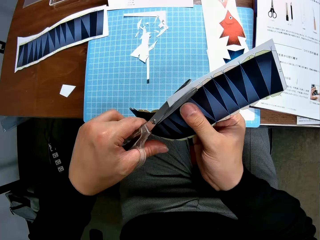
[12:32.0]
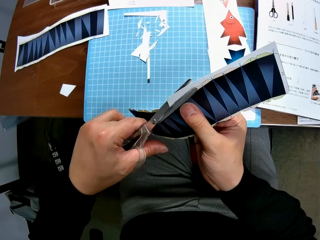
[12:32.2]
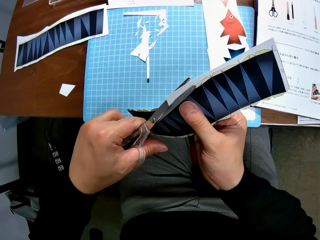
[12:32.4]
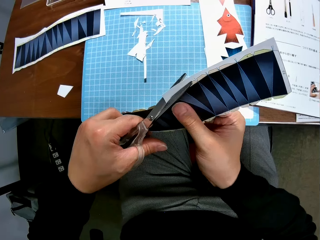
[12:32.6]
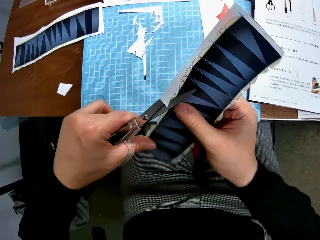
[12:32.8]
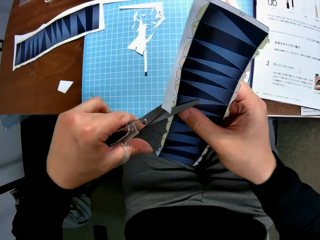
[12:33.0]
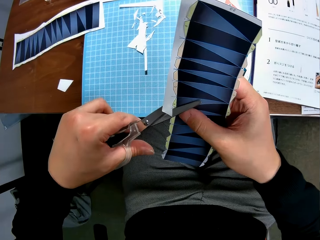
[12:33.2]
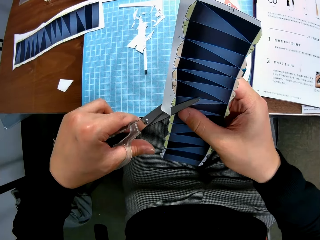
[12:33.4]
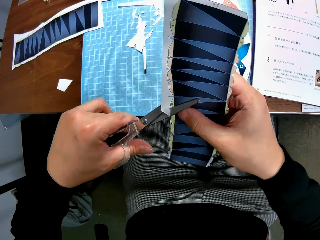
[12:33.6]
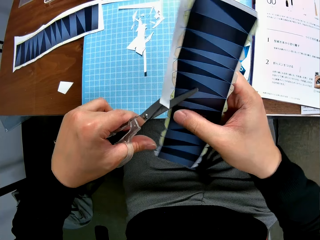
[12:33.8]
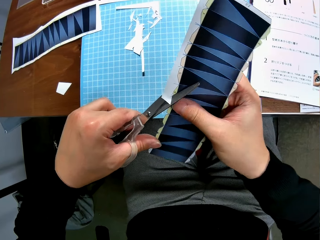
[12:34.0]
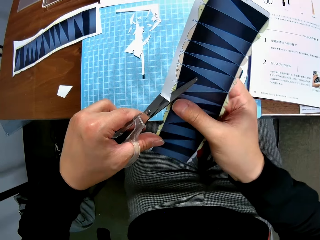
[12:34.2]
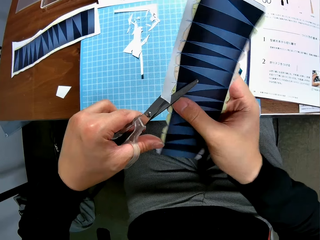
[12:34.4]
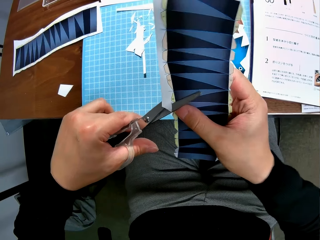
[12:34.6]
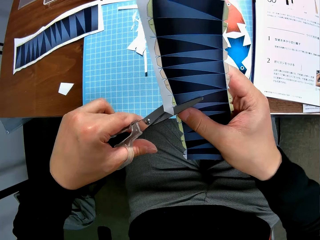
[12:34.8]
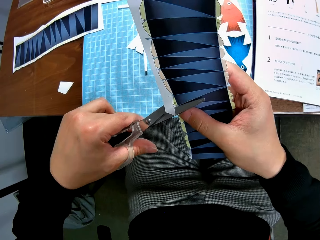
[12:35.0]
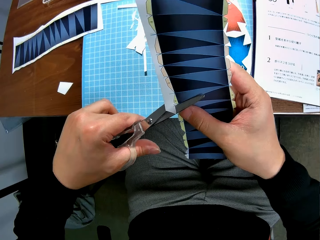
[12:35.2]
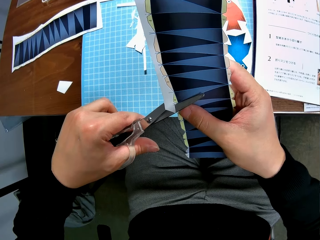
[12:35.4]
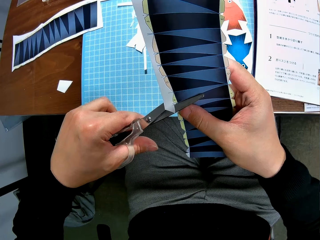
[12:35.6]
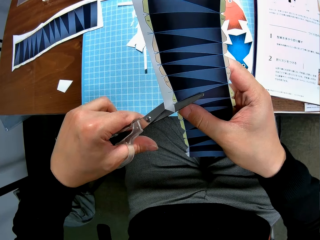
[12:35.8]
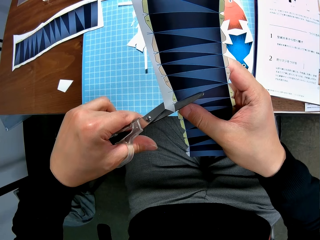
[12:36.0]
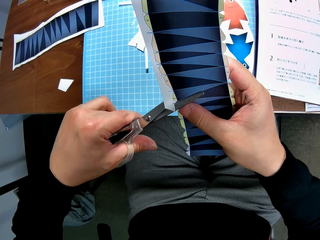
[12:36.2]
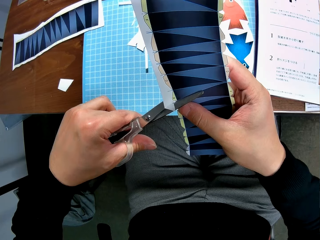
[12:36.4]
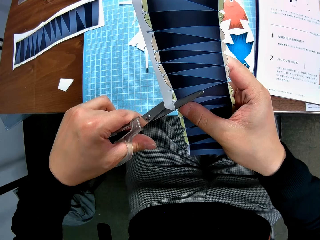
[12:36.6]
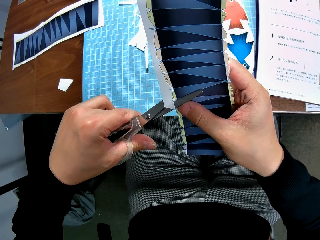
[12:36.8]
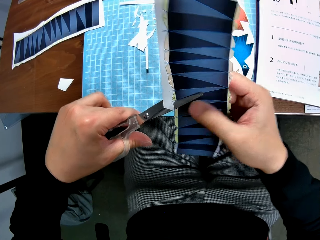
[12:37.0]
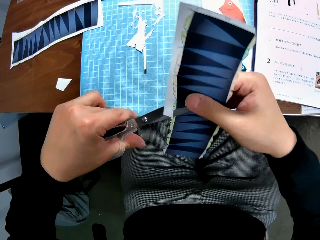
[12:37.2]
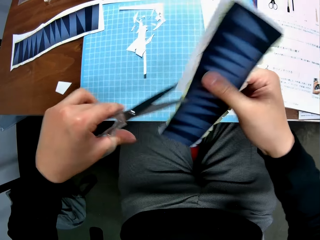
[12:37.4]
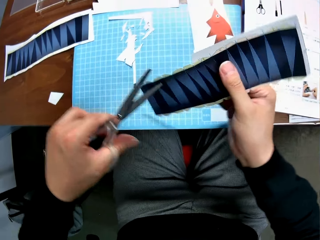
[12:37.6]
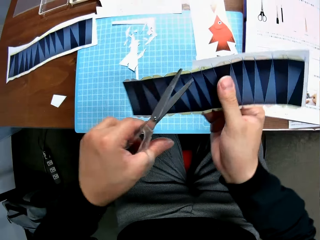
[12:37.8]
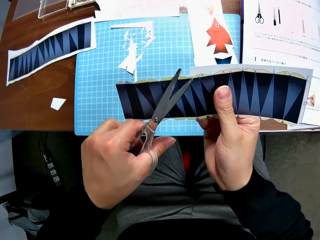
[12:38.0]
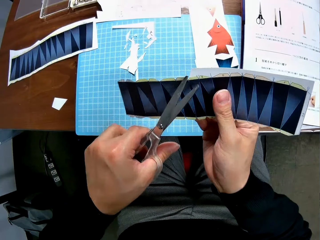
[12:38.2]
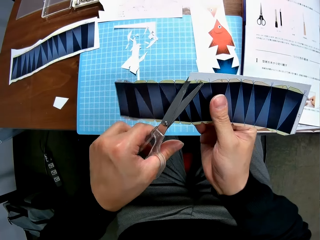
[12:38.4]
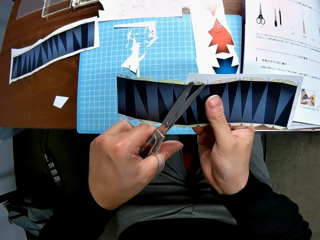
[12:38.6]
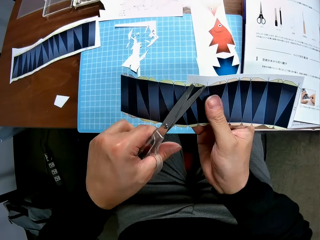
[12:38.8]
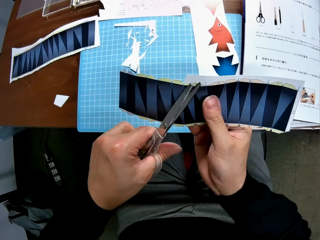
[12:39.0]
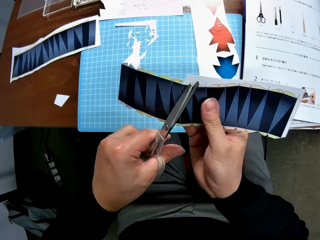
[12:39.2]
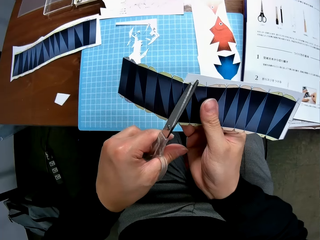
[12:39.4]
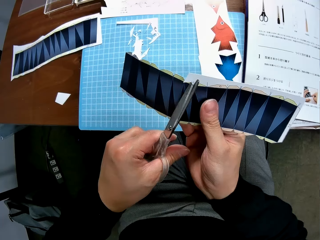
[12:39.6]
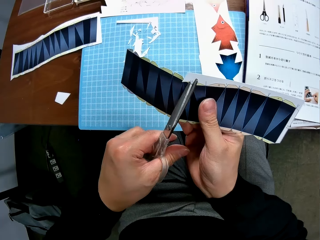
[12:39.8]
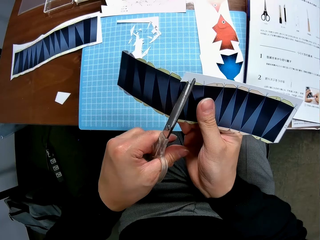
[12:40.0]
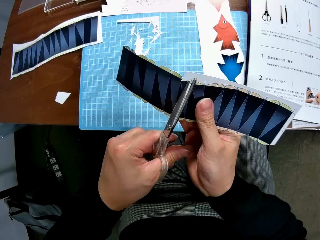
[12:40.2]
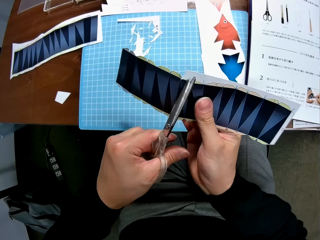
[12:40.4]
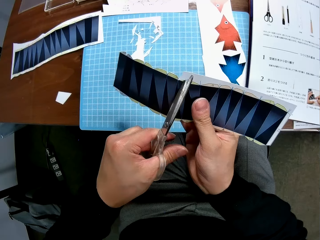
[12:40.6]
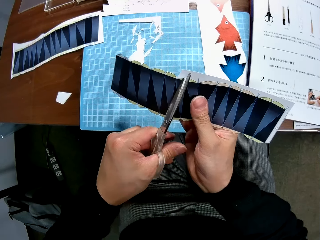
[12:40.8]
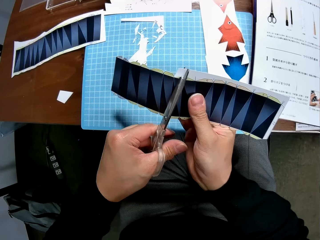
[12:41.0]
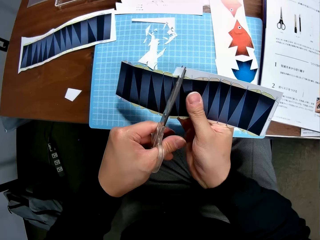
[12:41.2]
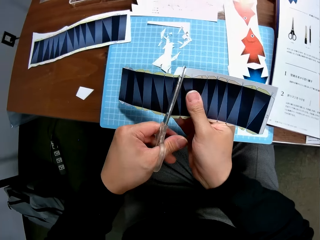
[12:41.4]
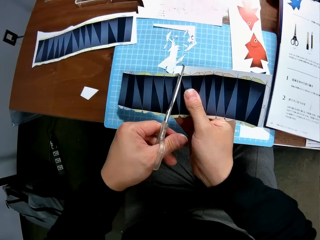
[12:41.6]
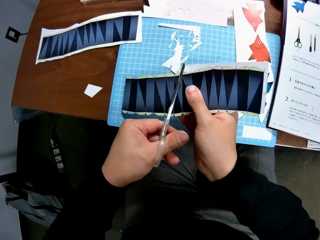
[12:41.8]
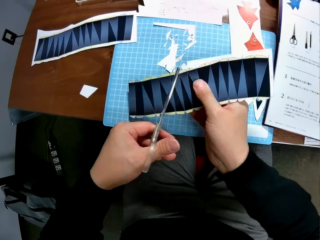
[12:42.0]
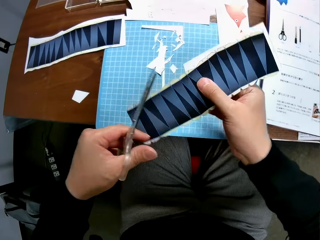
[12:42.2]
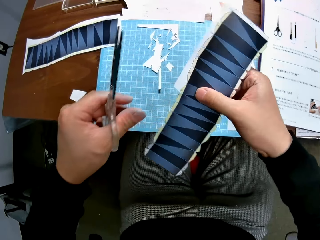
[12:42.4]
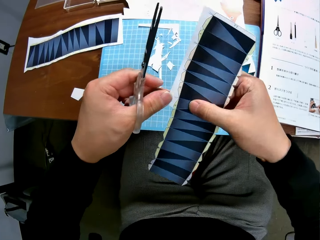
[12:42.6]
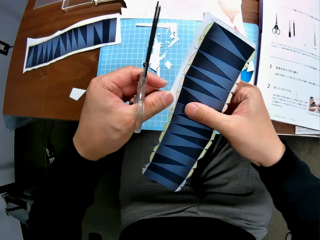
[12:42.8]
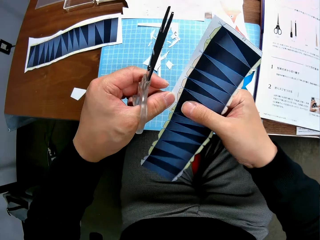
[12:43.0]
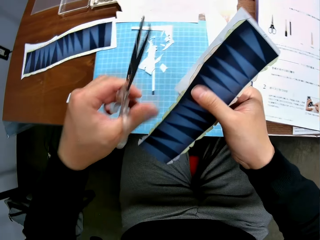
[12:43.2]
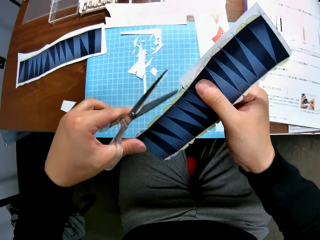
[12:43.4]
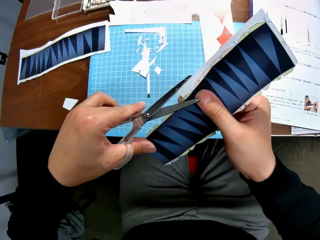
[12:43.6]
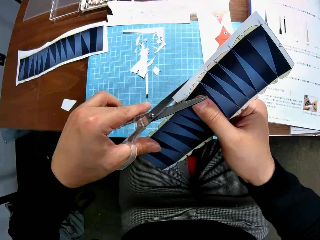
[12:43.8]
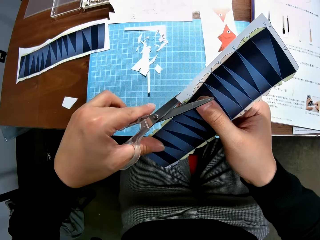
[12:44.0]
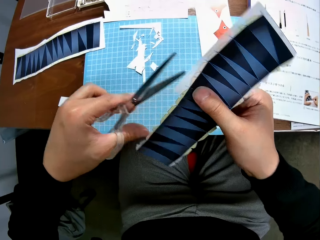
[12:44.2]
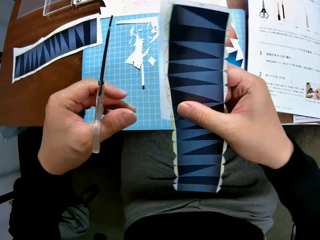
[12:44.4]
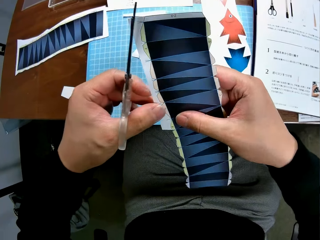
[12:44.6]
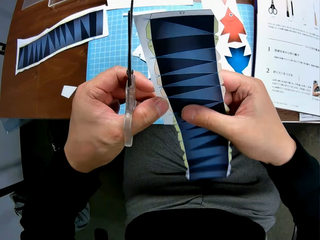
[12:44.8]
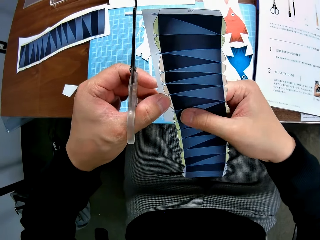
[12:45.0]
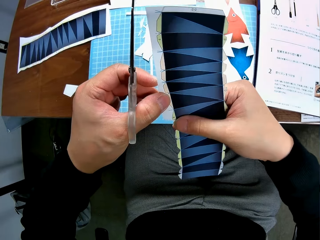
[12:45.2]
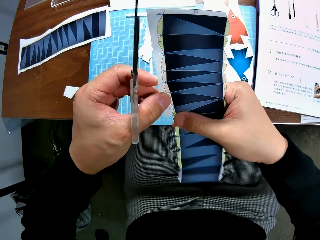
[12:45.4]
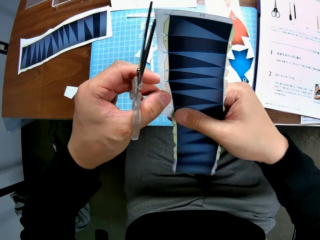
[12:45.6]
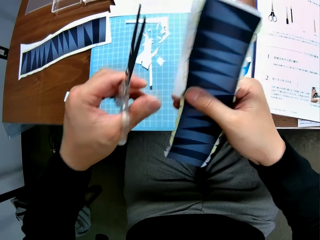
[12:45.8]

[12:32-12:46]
The camera wearer turns the paper over. They cut the paper with scissors. They drop the small piece of paper on the table. They turn the paper over.

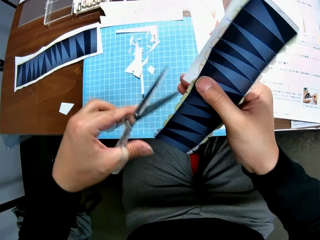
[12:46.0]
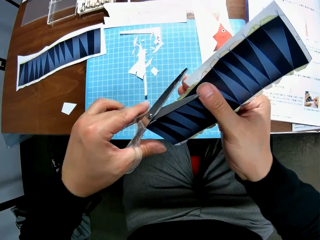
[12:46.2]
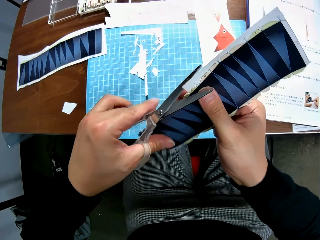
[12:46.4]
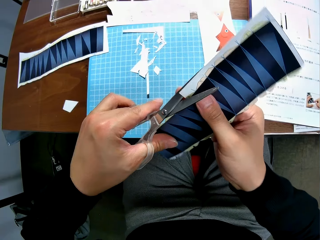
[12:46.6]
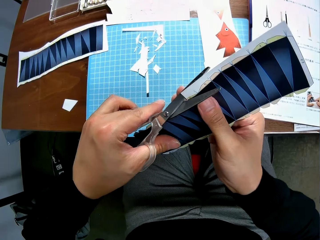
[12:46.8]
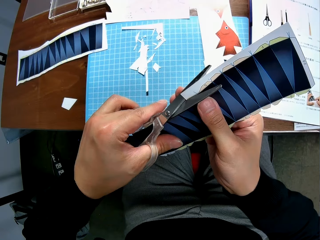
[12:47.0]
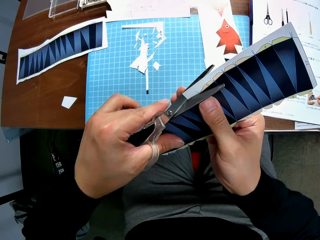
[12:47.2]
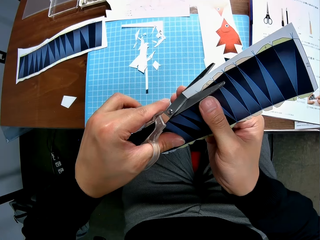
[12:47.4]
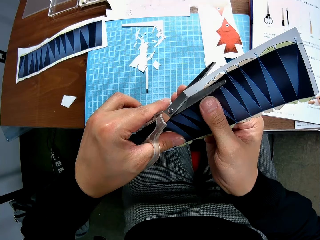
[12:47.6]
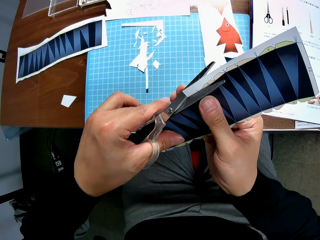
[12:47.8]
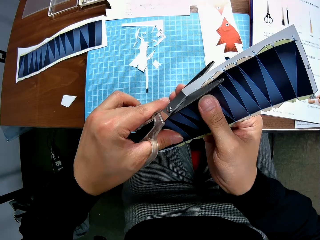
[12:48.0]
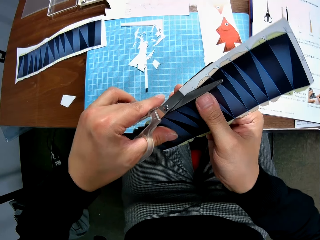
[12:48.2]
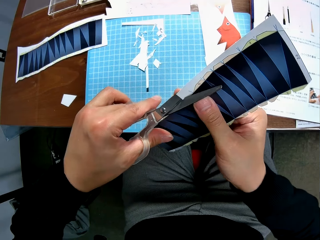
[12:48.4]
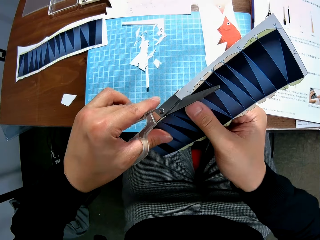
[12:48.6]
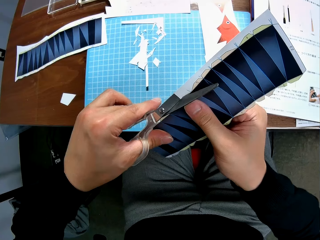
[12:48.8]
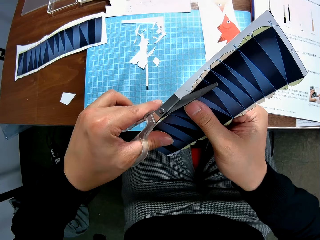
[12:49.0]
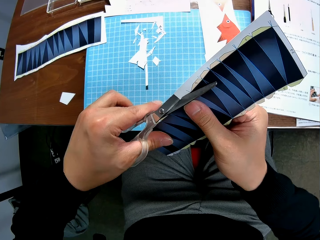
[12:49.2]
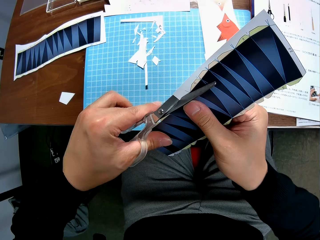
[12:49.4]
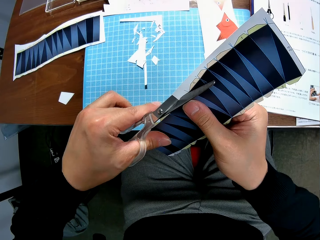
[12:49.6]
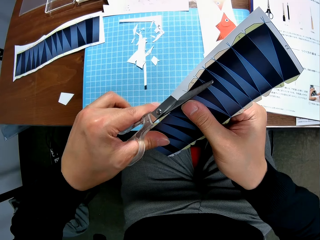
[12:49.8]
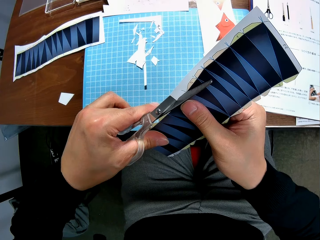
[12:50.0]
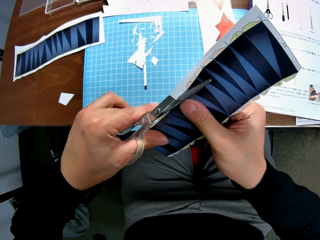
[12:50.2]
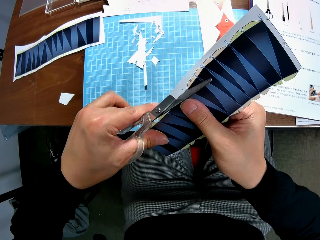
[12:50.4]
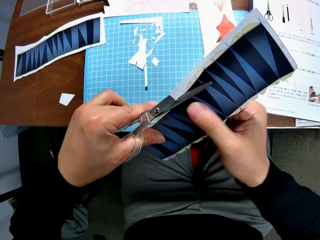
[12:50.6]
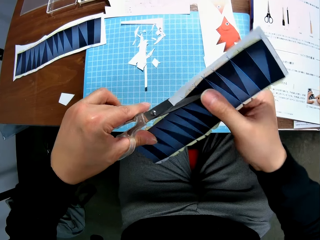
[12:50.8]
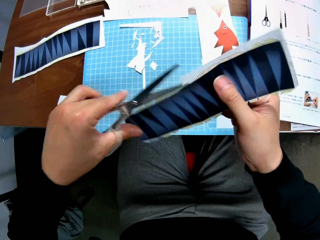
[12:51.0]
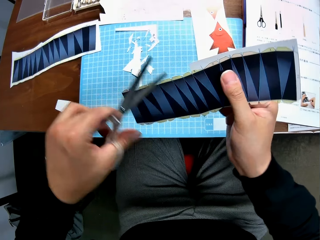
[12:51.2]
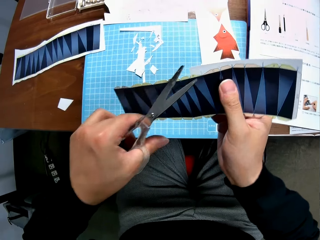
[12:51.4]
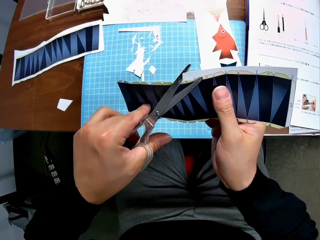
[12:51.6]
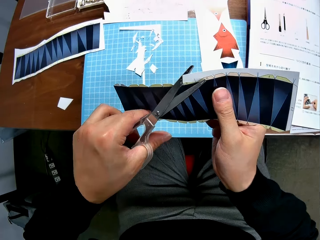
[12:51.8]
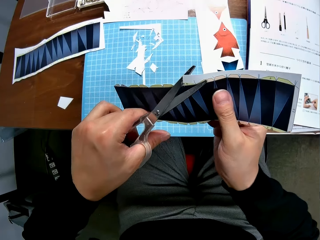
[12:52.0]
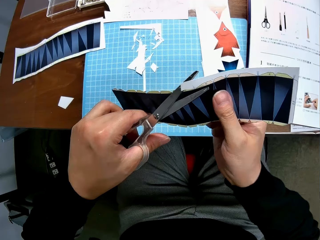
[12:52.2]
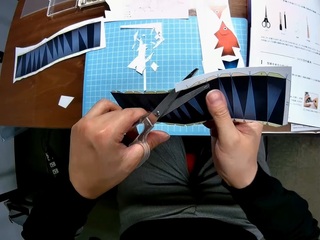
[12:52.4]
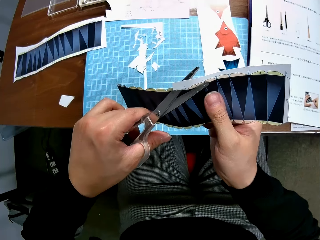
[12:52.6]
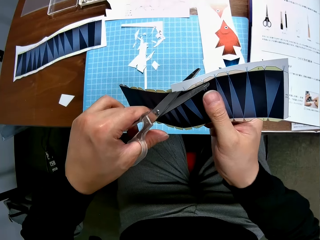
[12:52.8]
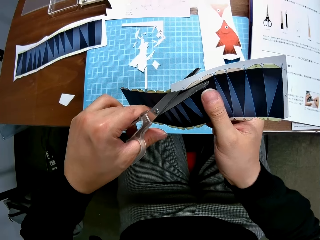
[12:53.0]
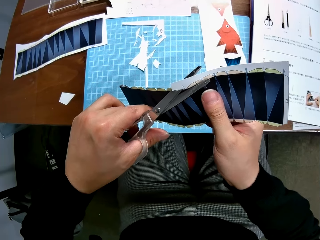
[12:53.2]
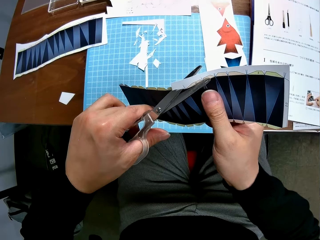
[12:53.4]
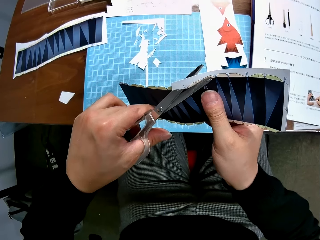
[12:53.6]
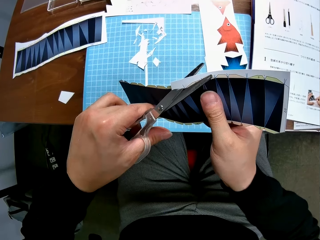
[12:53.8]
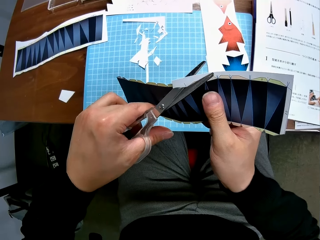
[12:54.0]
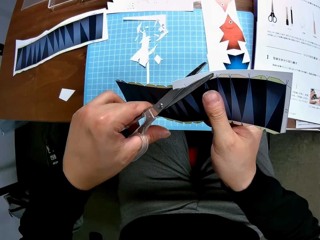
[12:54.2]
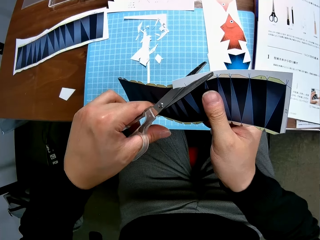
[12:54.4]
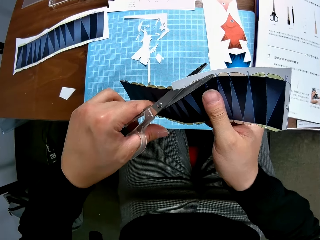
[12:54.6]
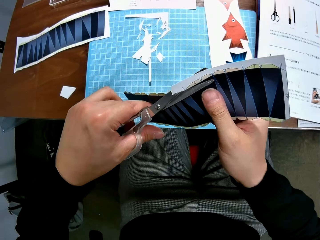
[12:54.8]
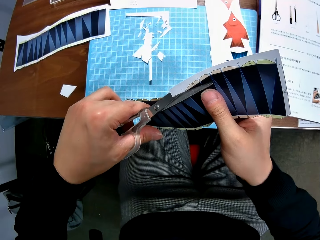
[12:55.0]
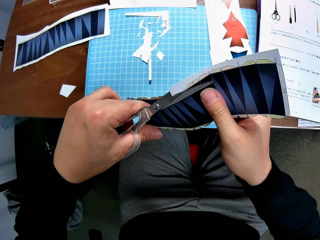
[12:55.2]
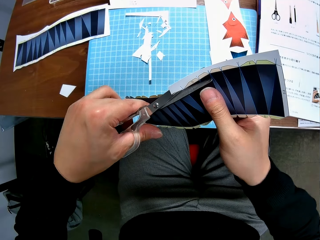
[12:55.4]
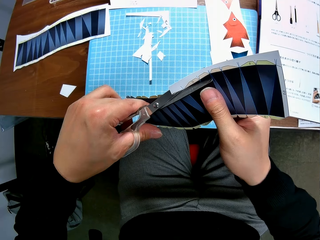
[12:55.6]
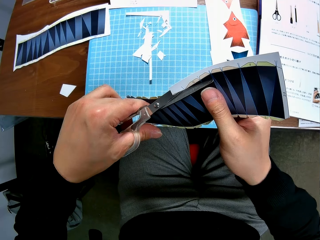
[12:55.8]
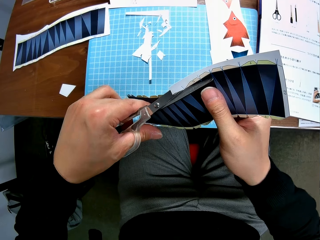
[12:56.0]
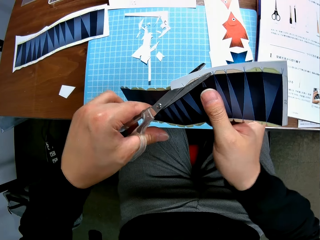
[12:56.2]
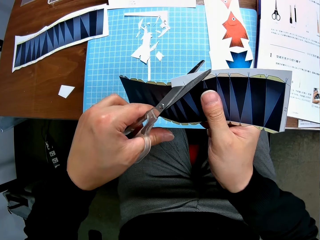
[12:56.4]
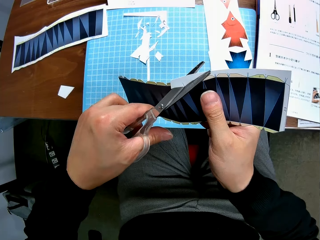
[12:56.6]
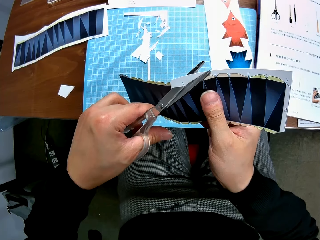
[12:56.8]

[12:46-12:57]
The camera wearer cuts the paper with scissors. They turn the paper around and cut the paper with the scissors.
